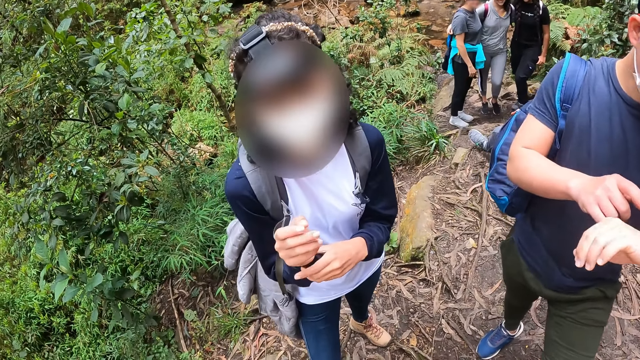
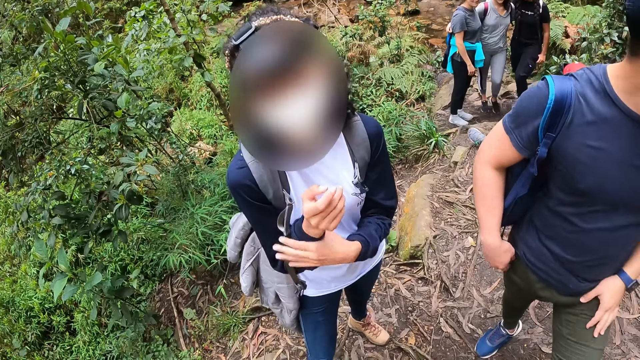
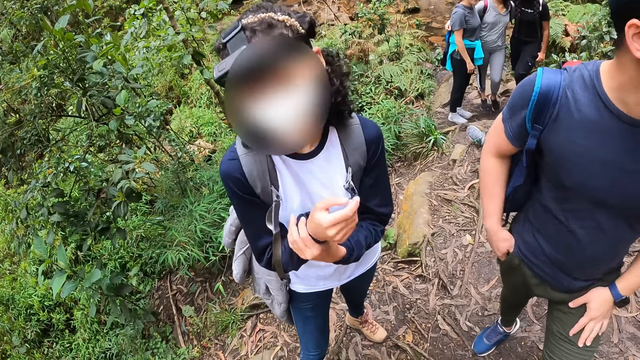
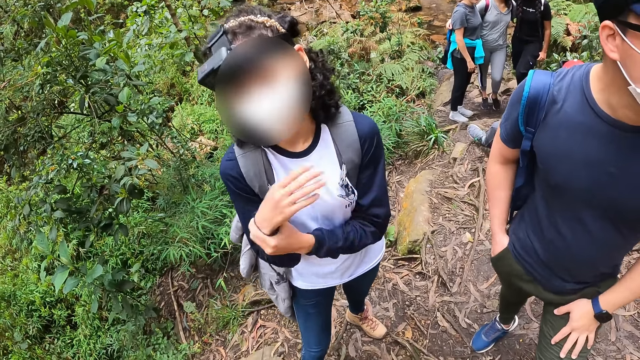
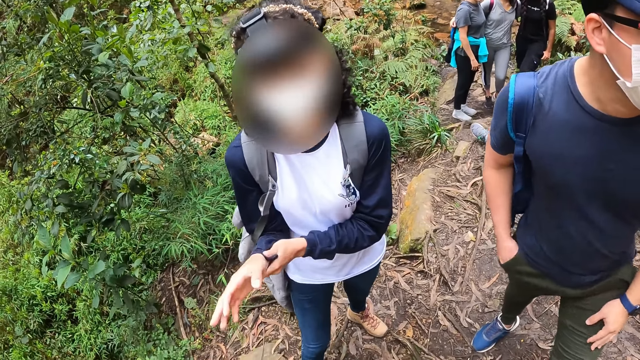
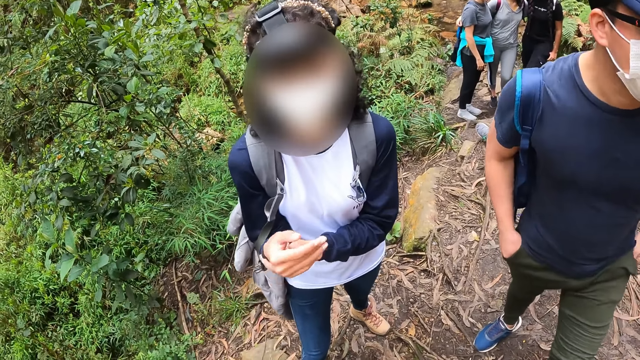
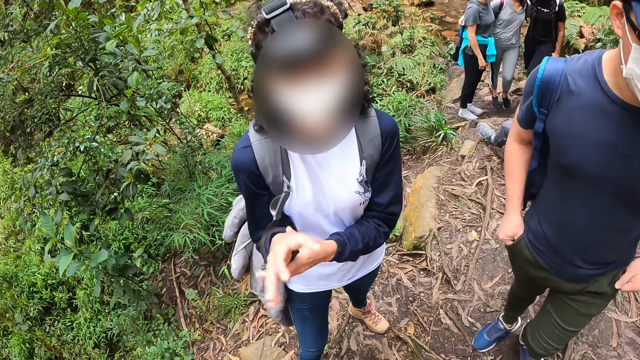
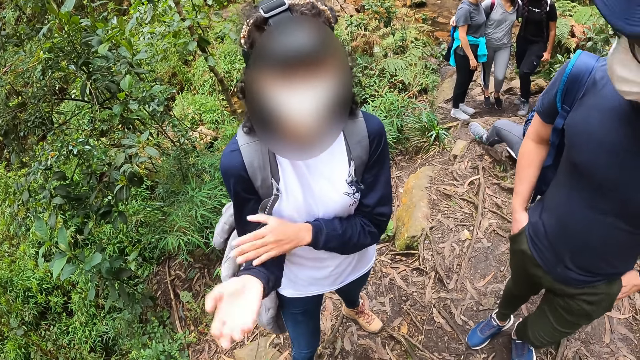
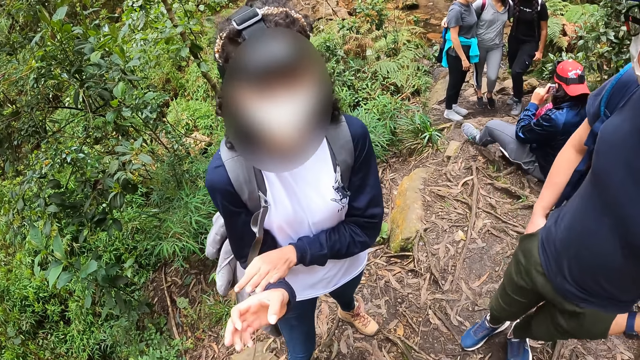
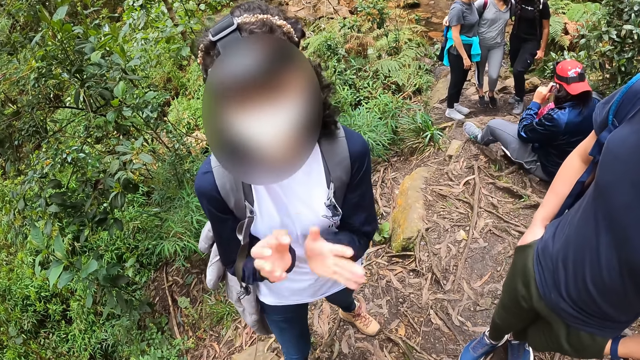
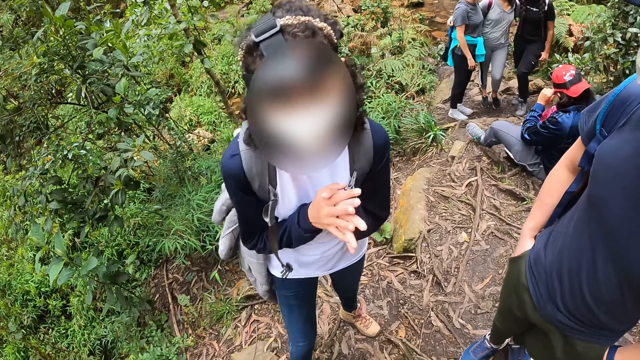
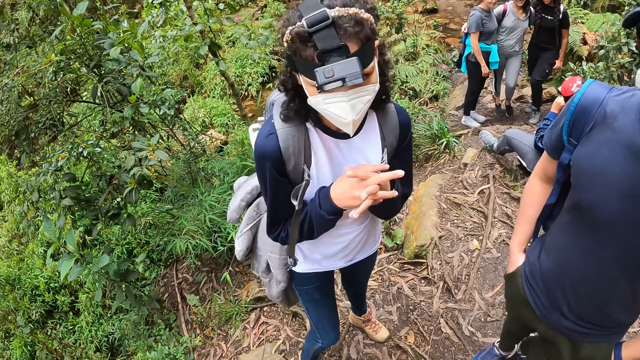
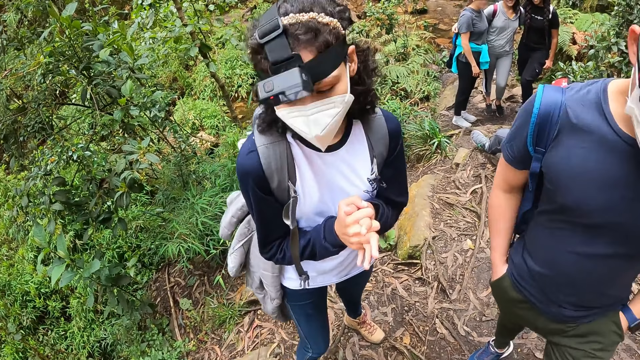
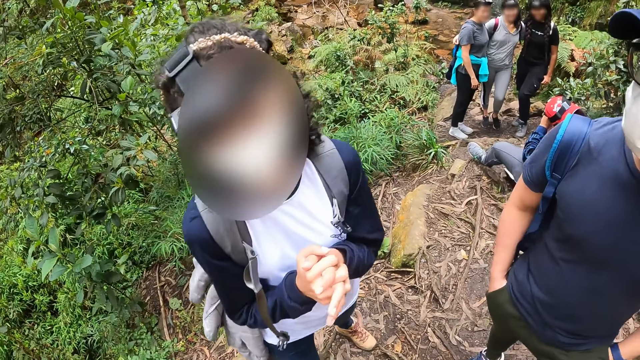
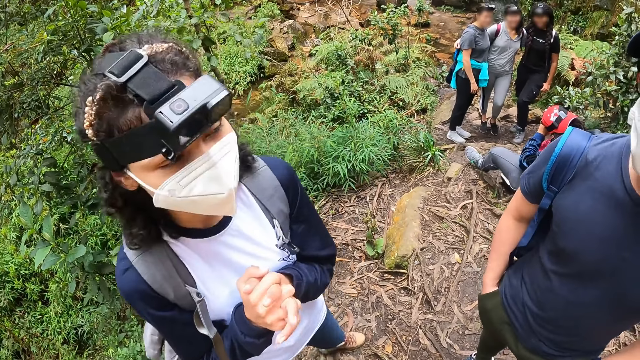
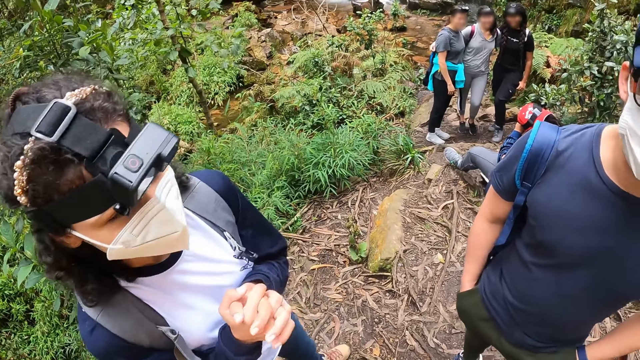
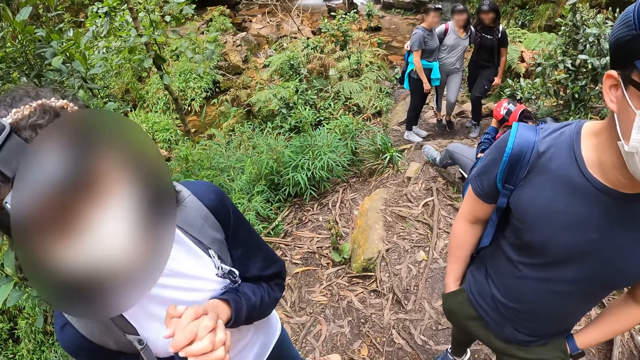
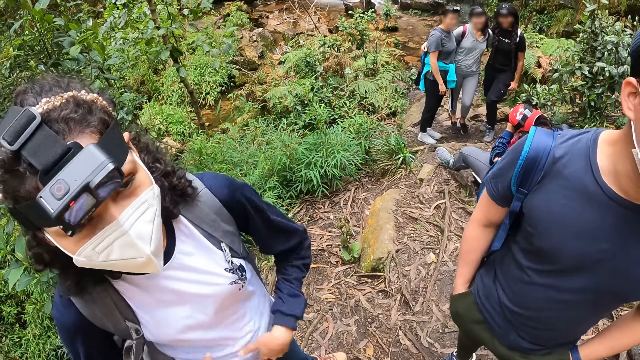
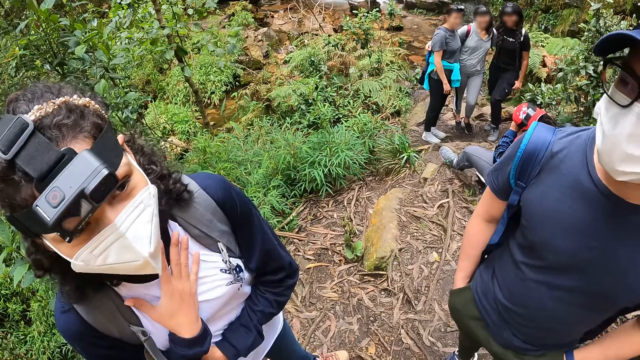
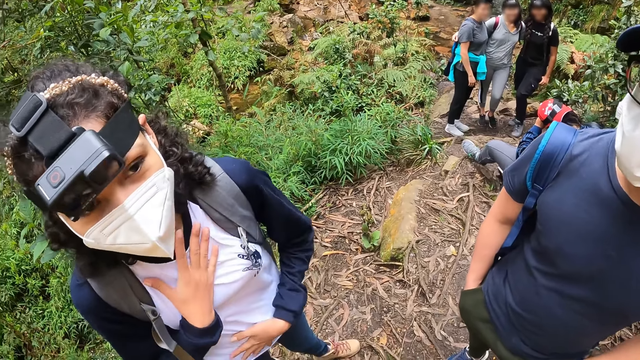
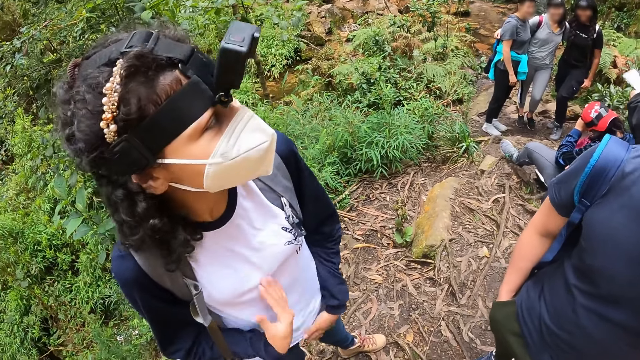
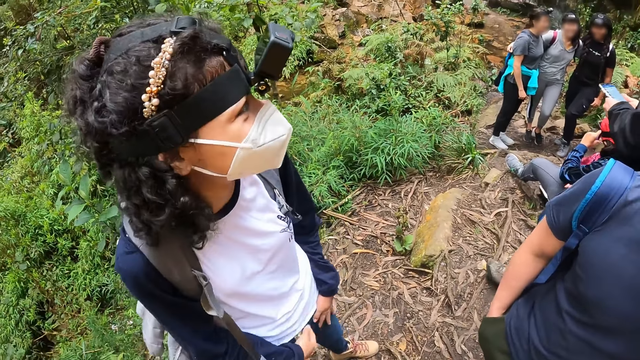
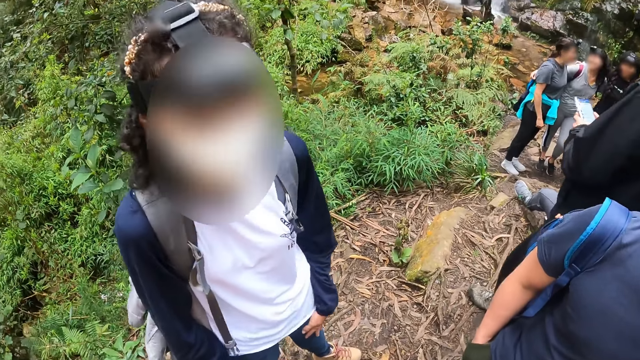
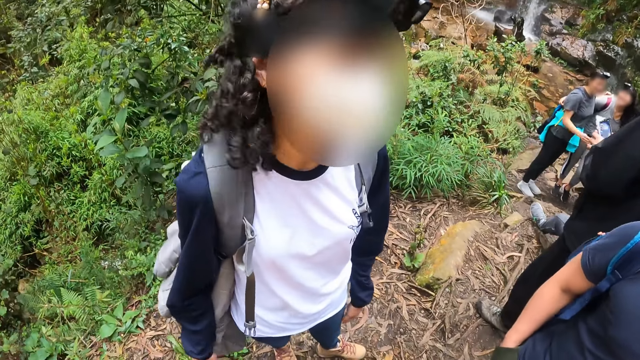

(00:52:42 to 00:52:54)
The man puts hands in the pocket. The woman interacts with the man and the camera wearer.

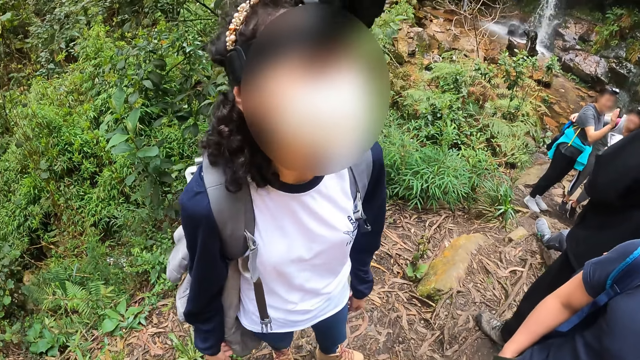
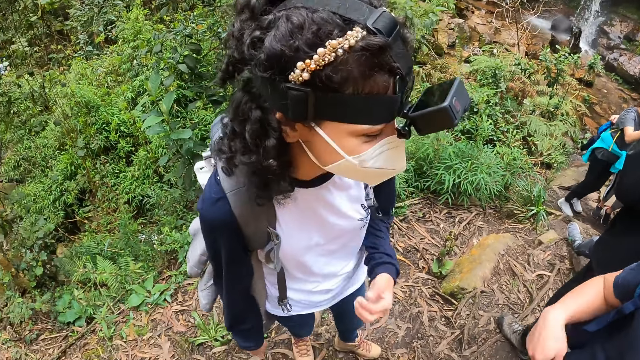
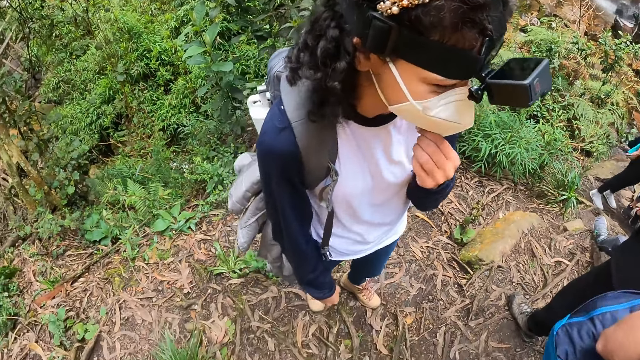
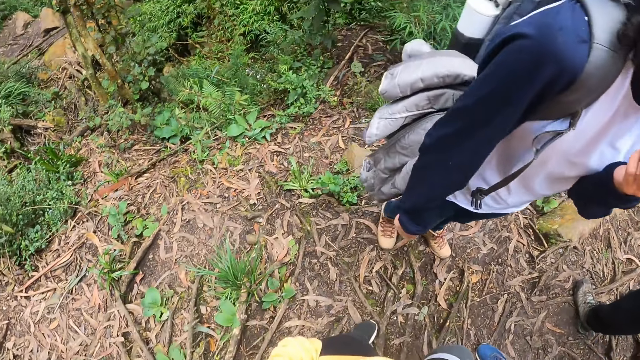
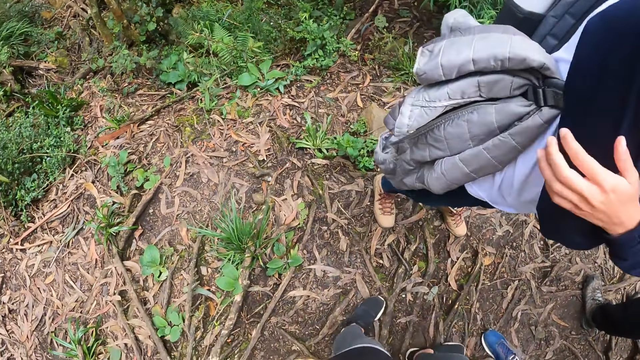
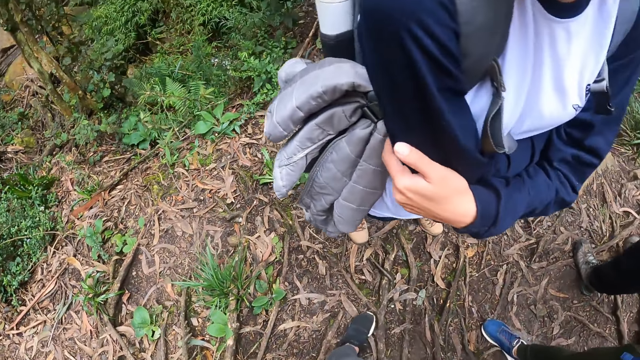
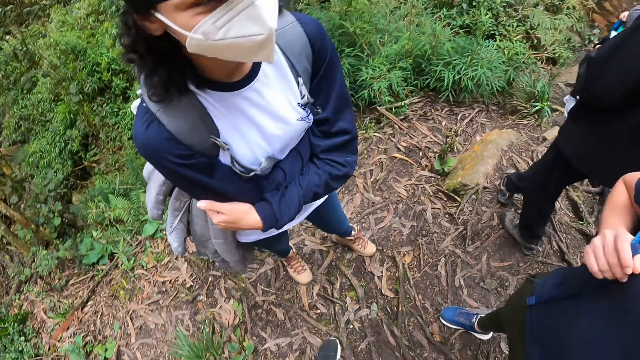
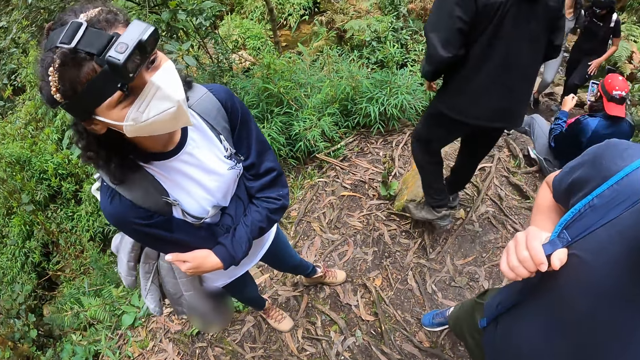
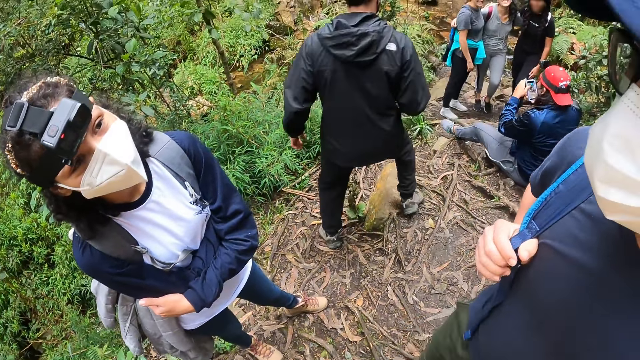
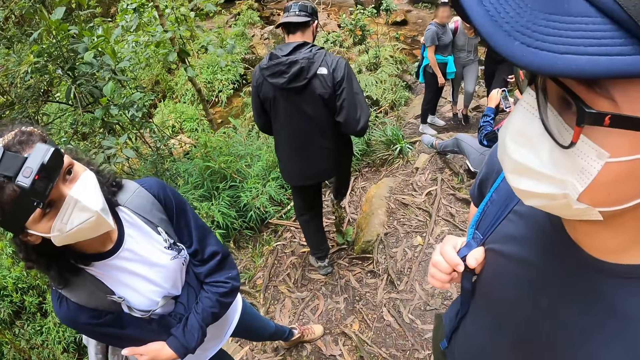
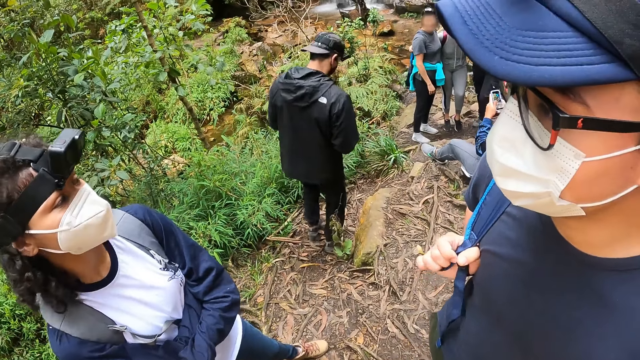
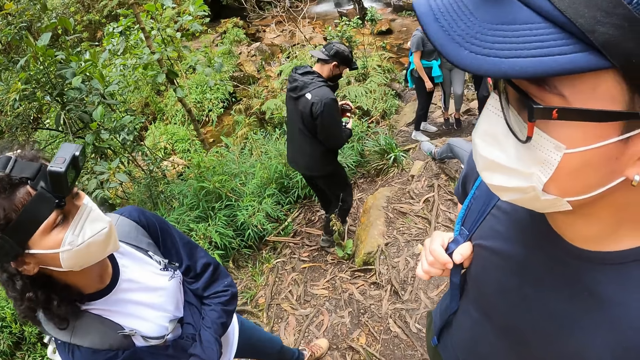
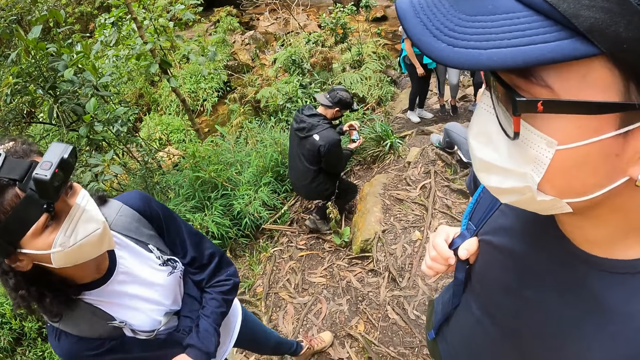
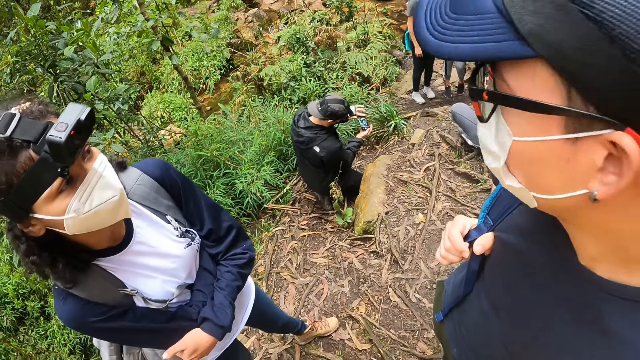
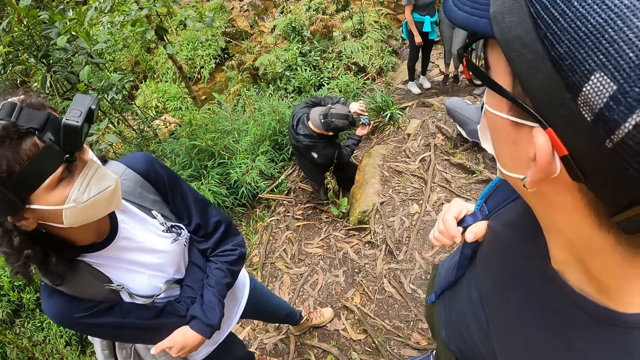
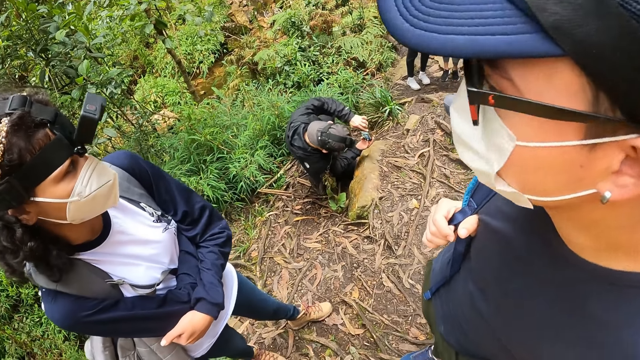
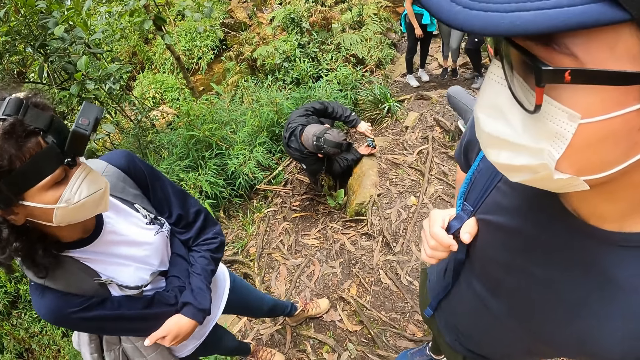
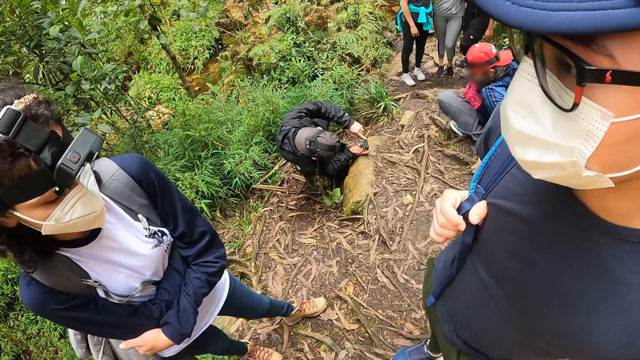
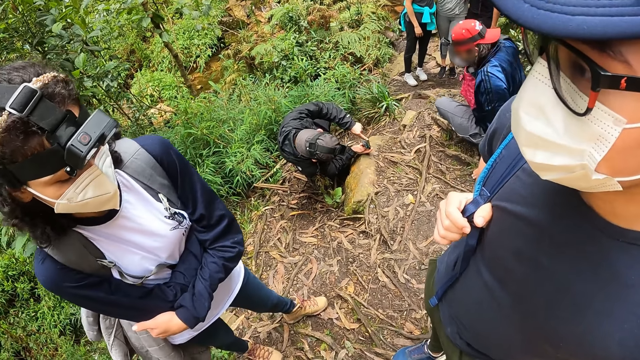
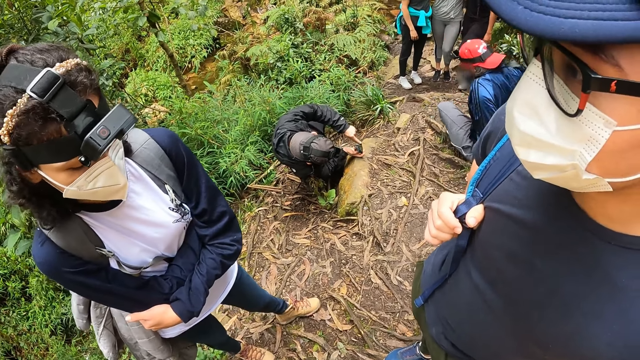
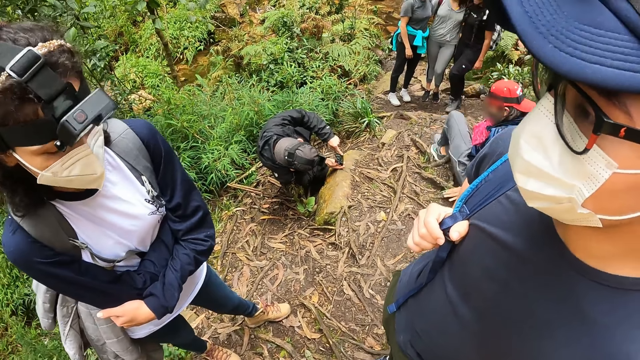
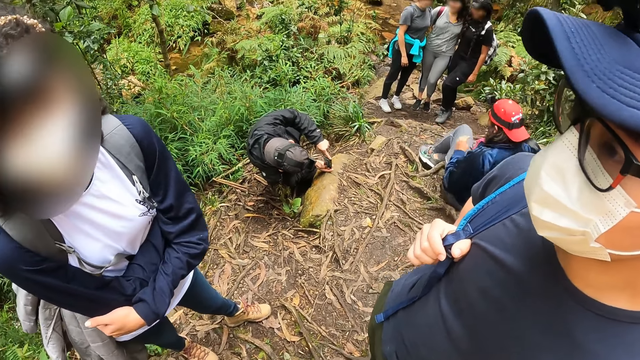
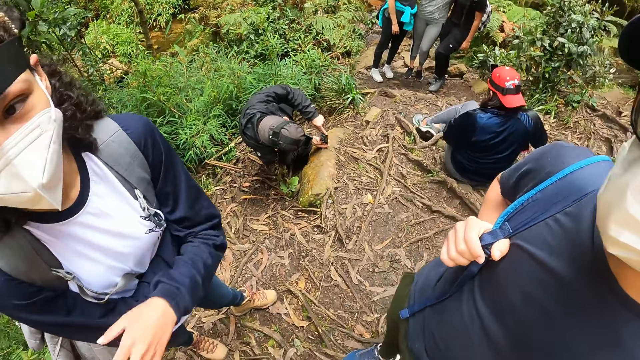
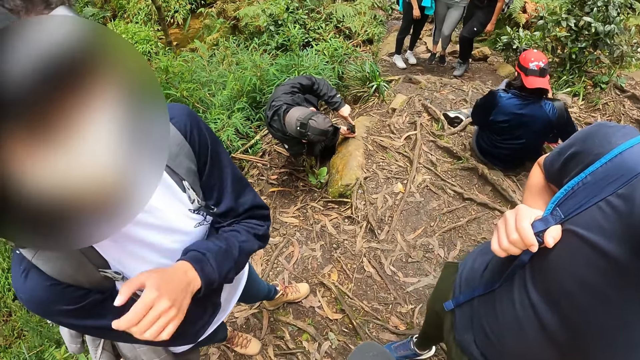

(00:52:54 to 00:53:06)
The camera wearer stares around the forest.
